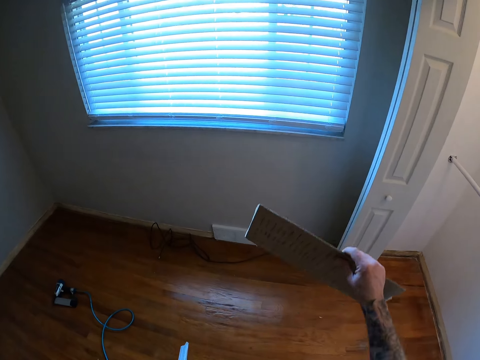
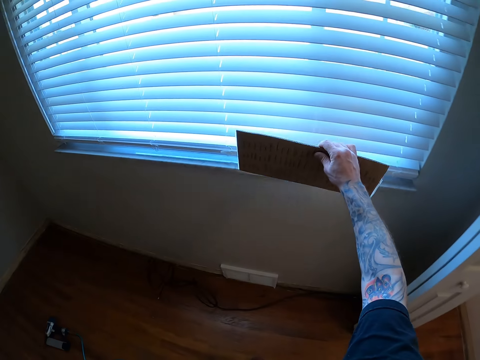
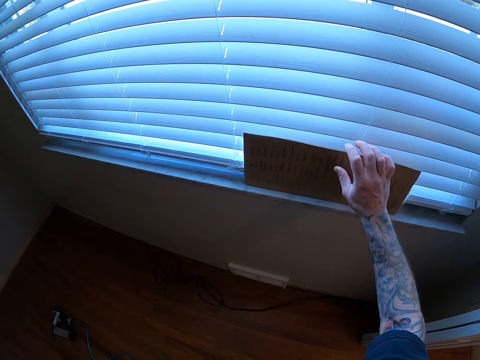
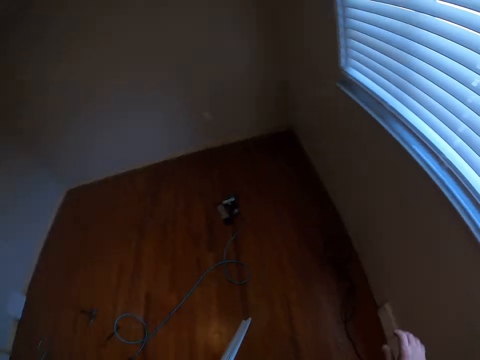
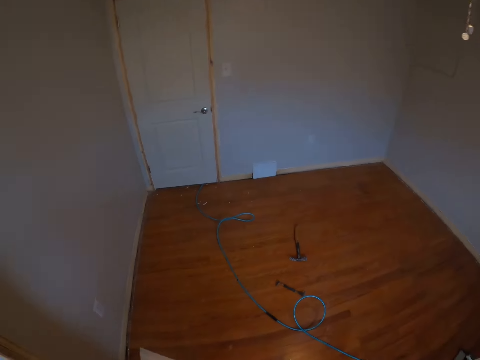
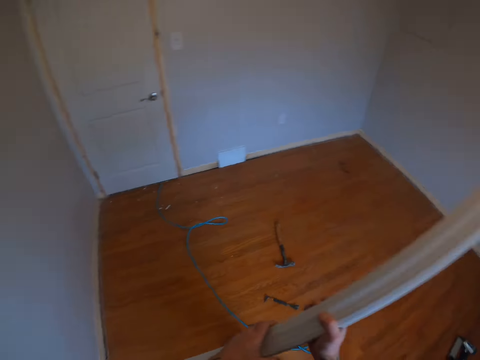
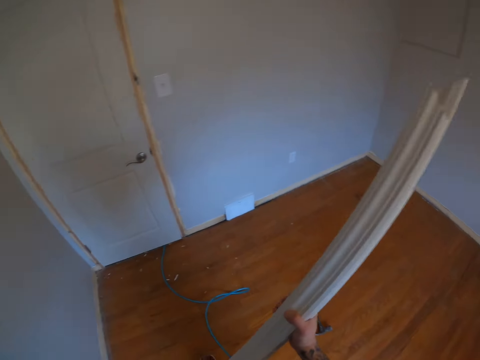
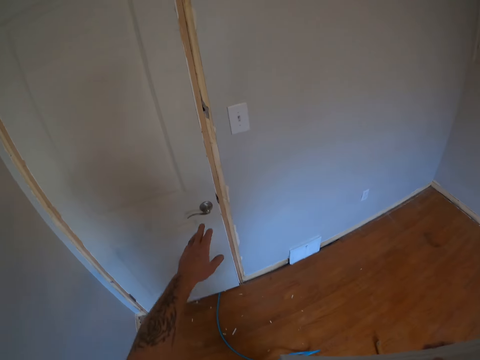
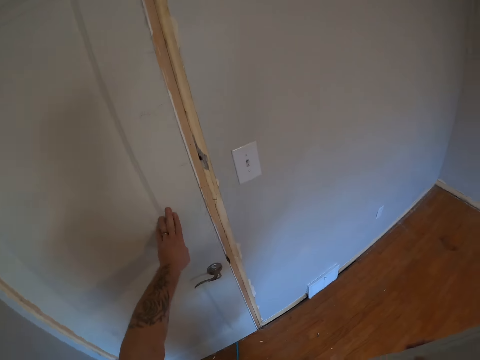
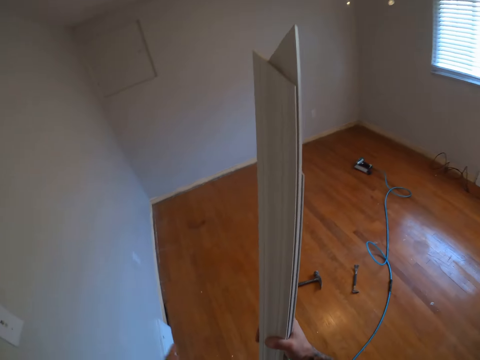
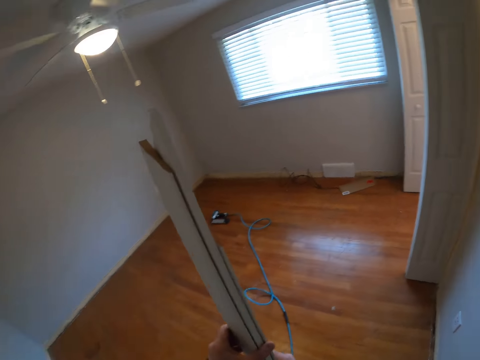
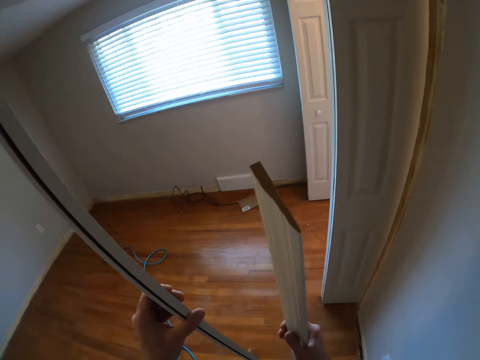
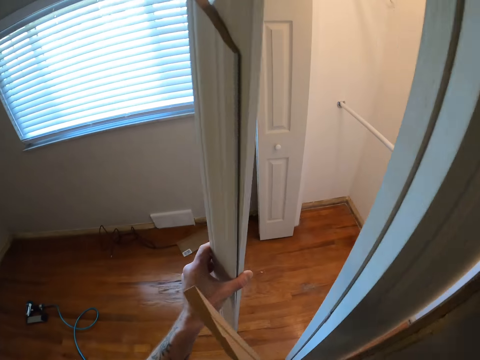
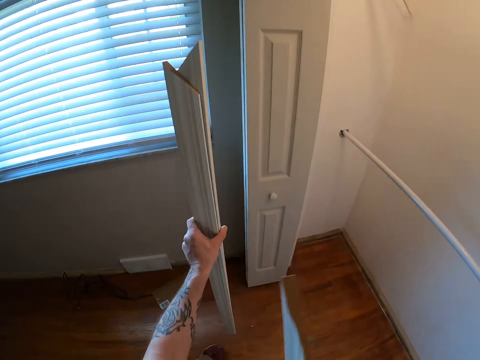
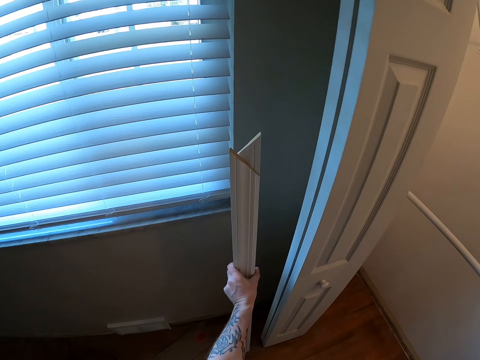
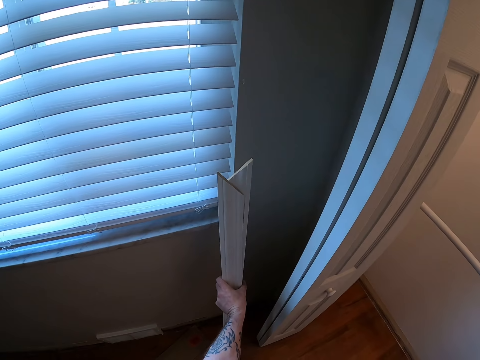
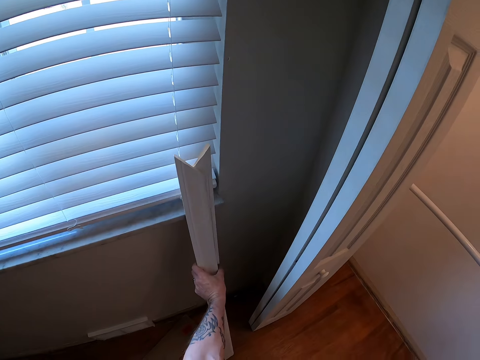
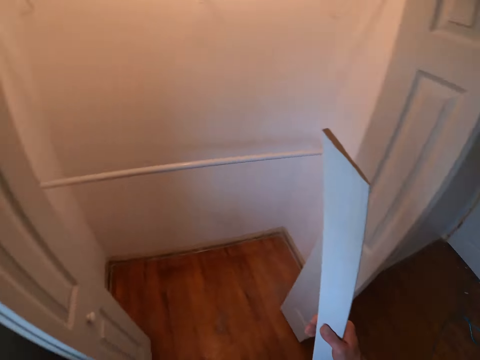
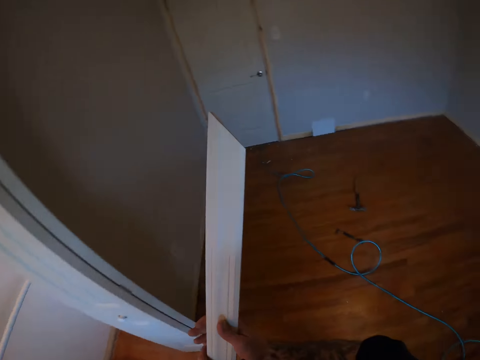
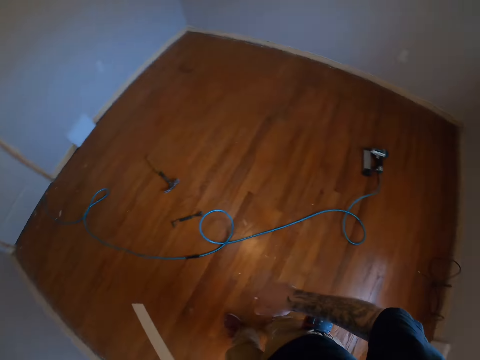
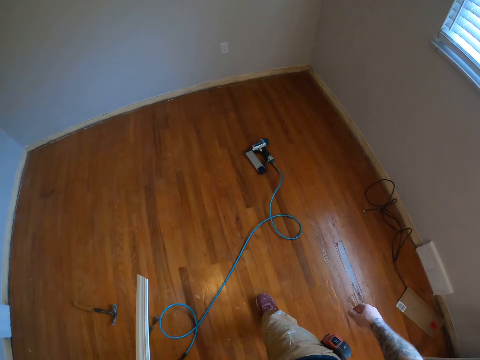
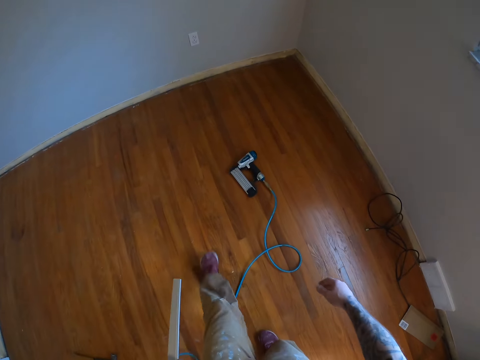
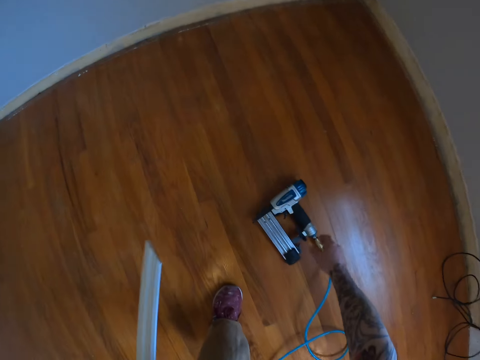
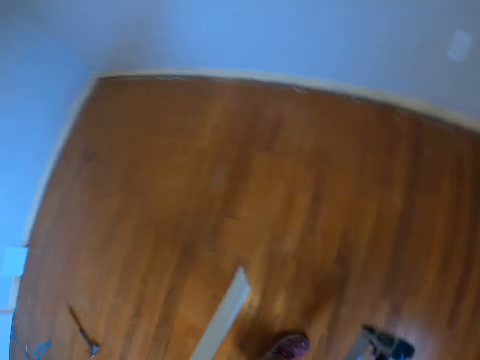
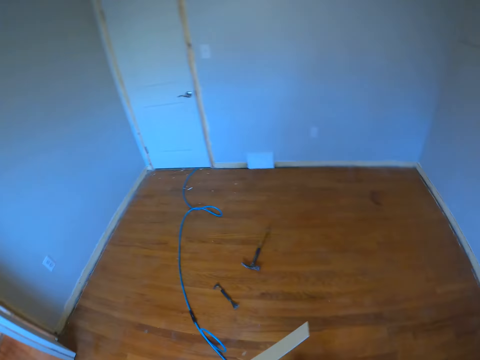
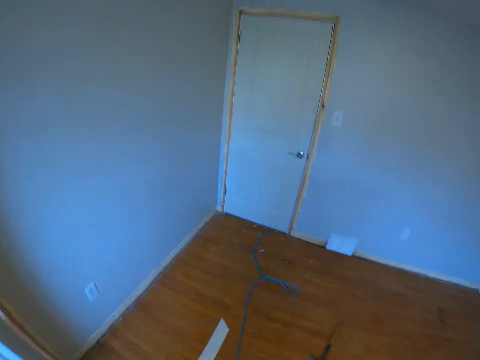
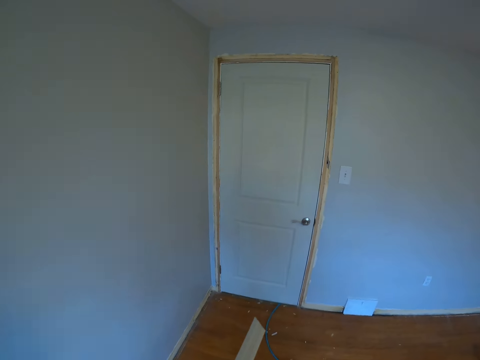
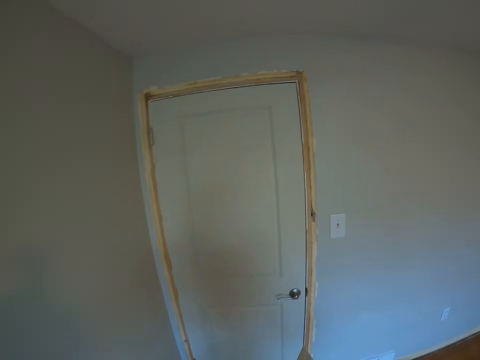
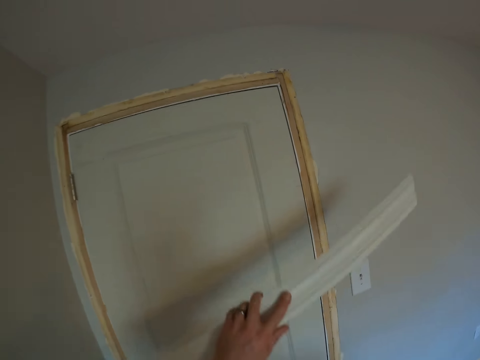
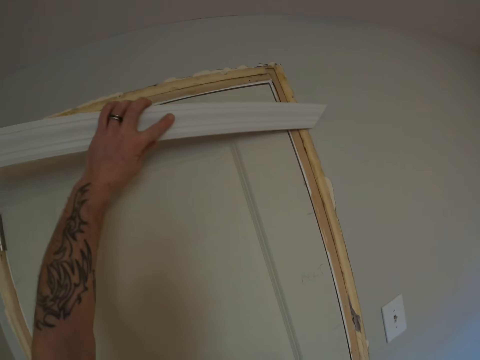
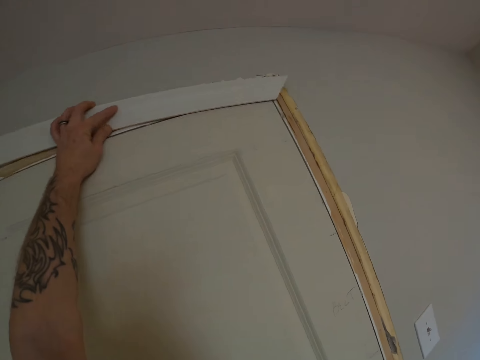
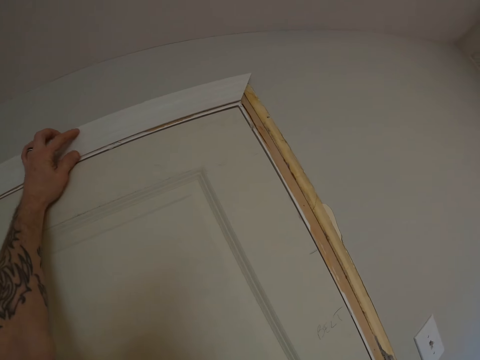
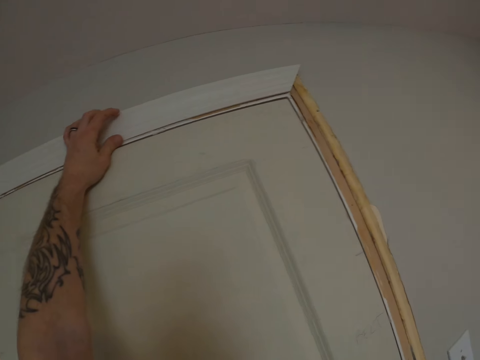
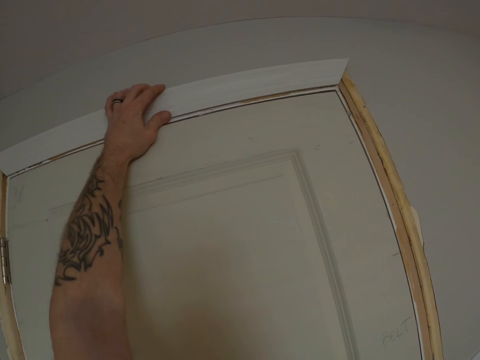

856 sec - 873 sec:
The camera wearer puts the carton board on the window stool. He walks to the door and touches the door with his left hand. He drops two of the three wooden planks on the wall beside the window. He turns. He picks up a nail gun from the ground. He walks to the door. He places the wooden plank on the lintel of the room door.

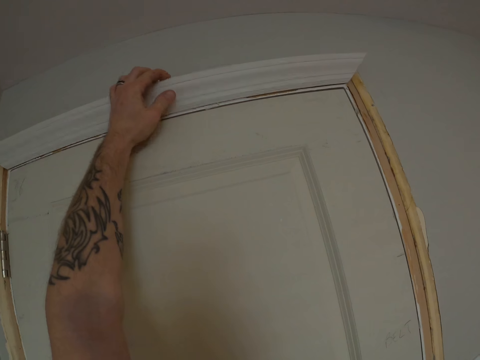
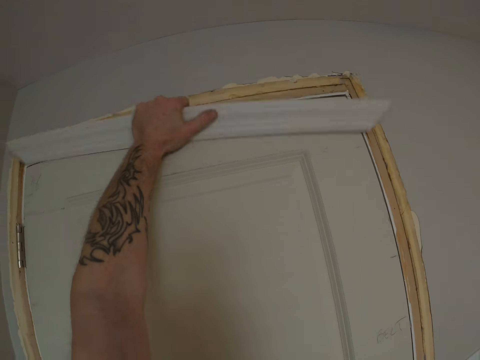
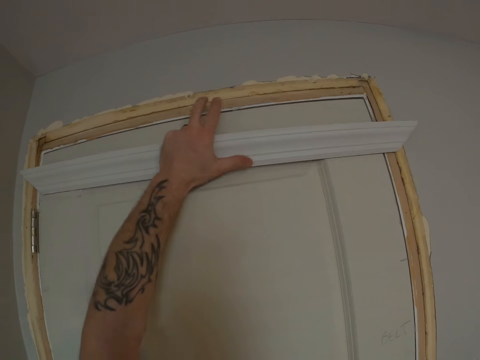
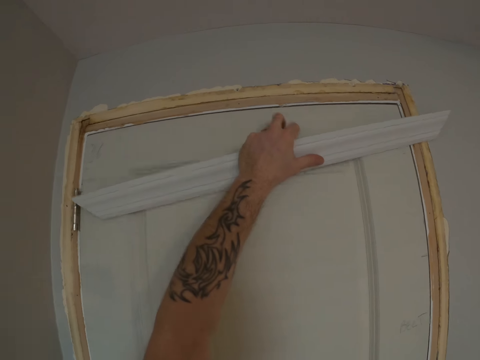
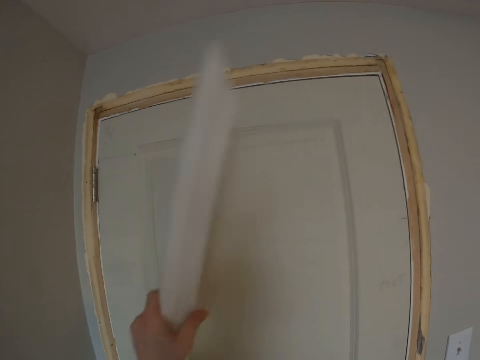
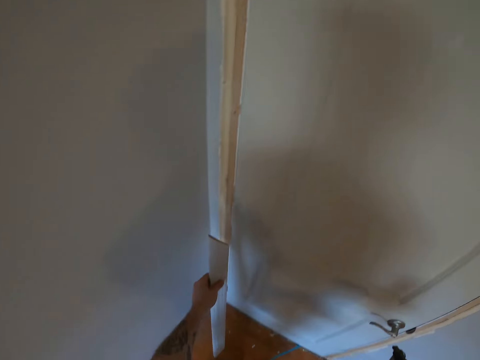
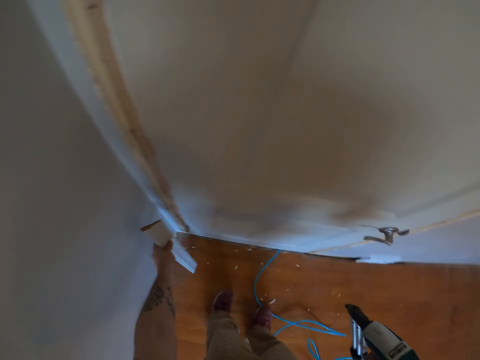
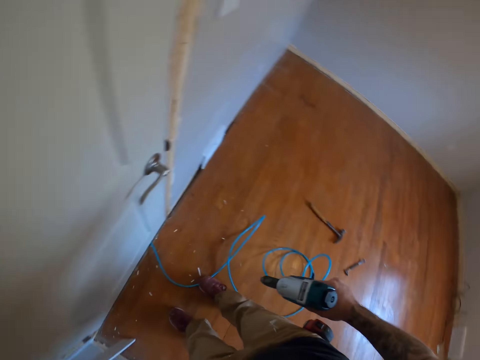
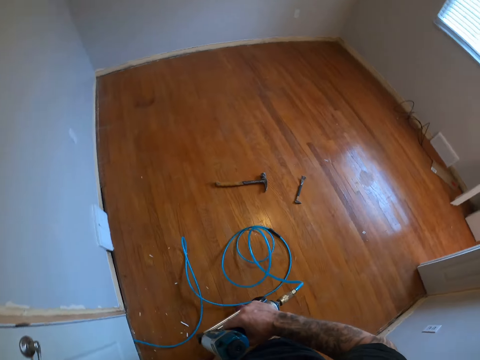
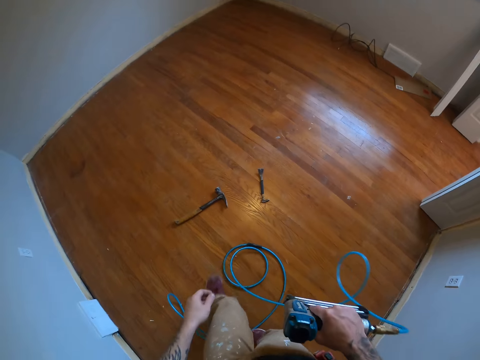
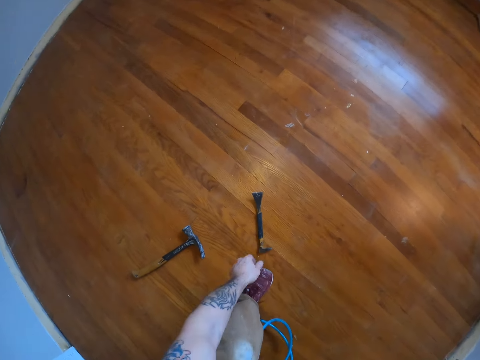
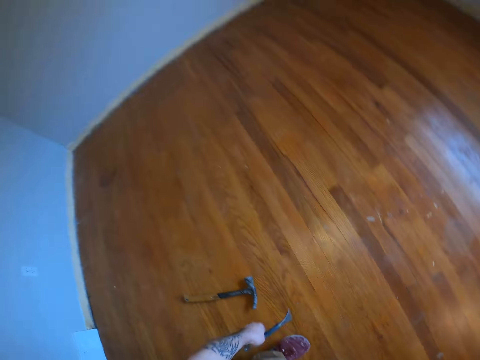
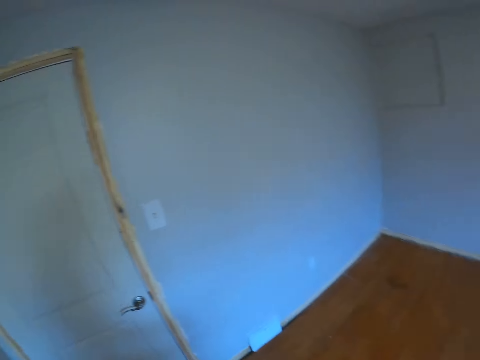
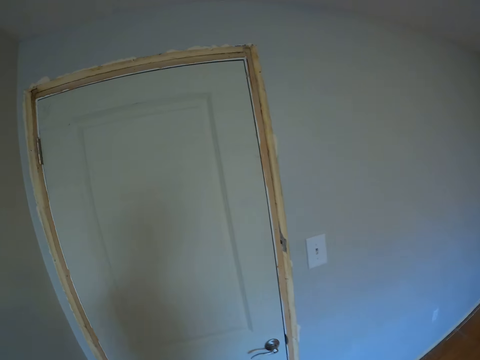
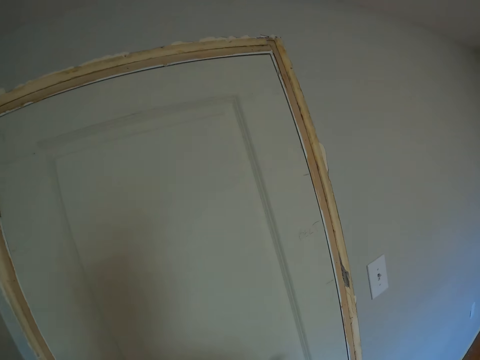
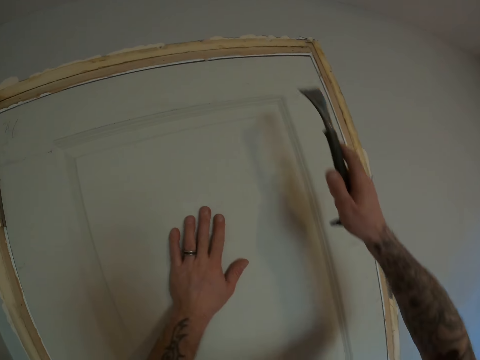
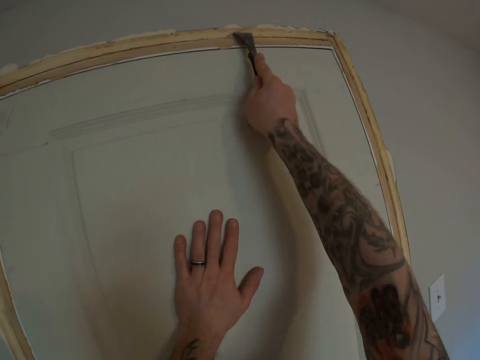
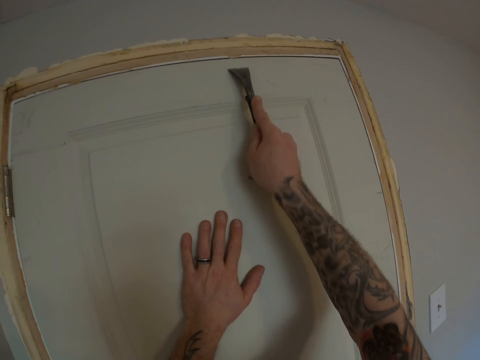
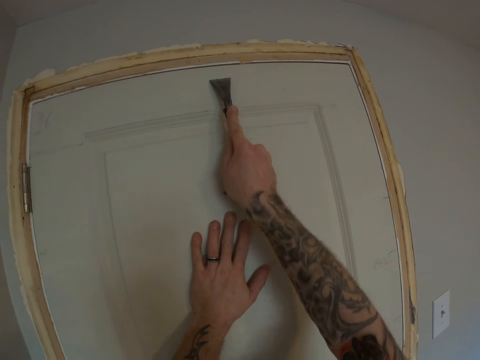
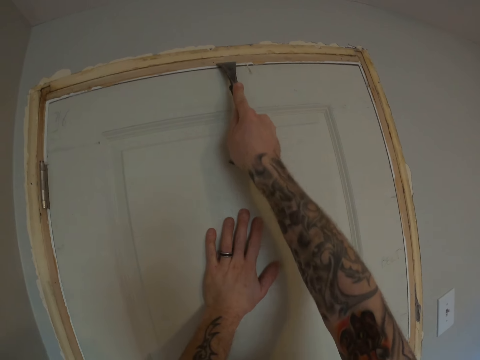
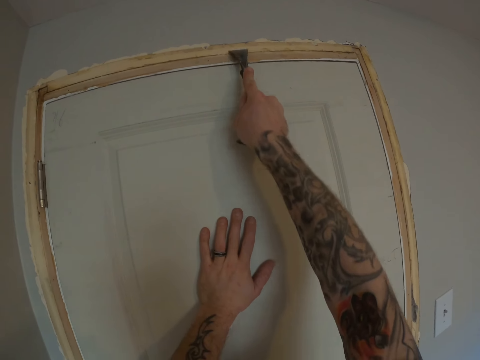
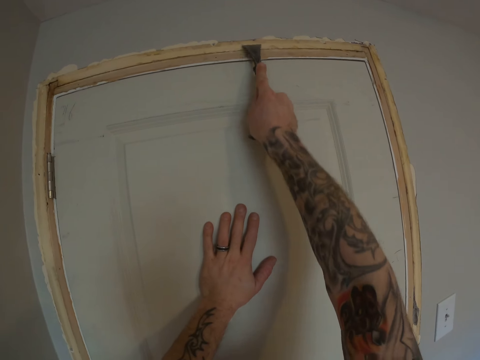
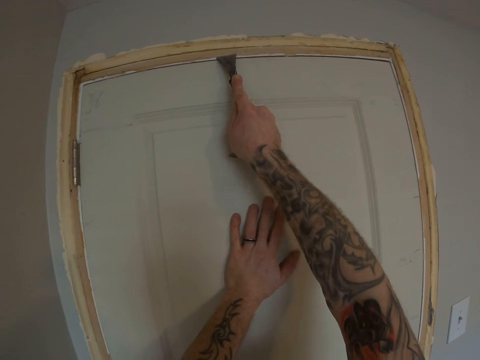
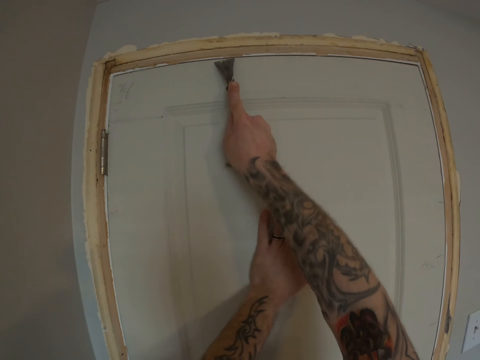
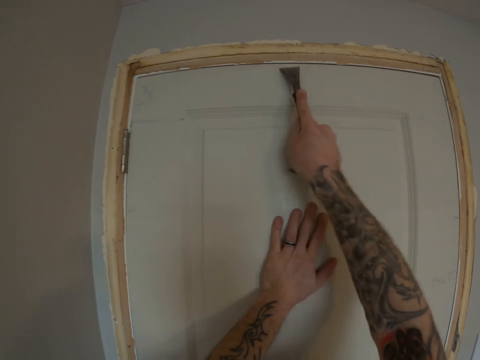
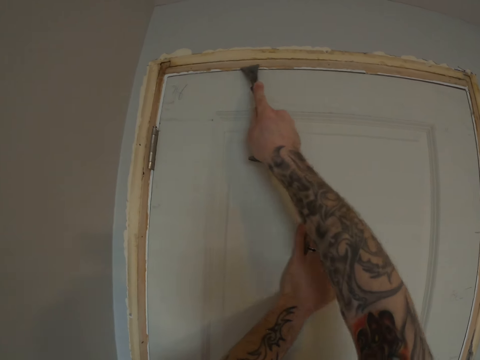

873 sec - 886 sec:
The camera wearer drops the wooden plank beside the door on the floor. They pick up a cat claw nail and trim remover from the floor. They scrape the lintel with the cat claw nail and trim remover.
